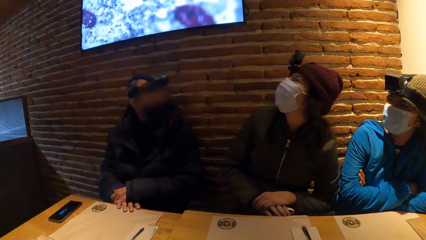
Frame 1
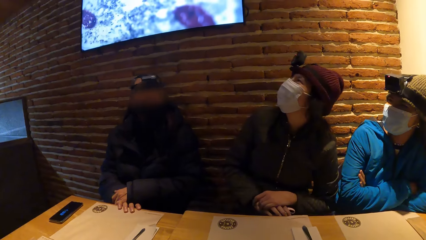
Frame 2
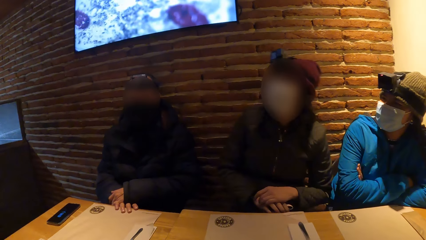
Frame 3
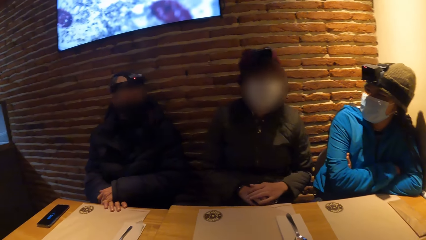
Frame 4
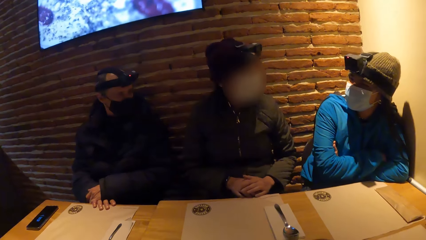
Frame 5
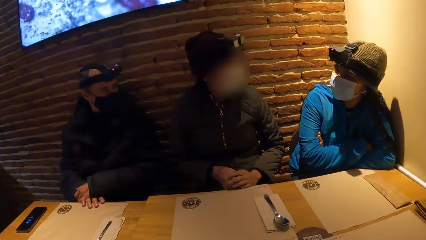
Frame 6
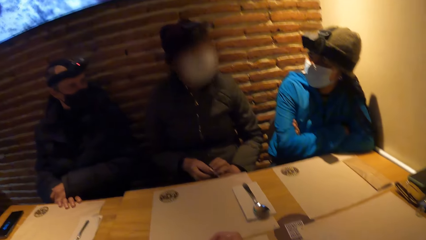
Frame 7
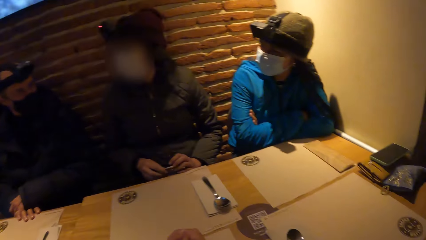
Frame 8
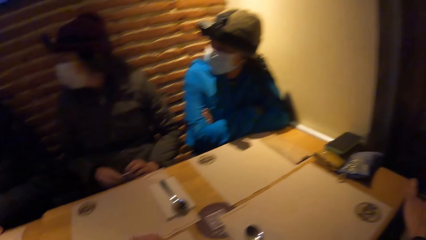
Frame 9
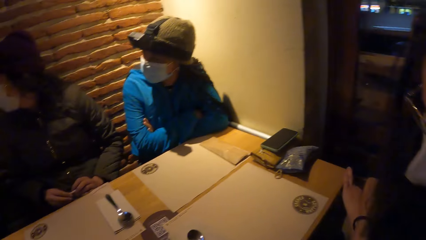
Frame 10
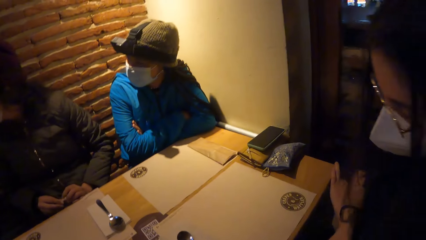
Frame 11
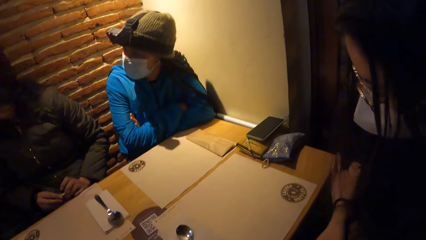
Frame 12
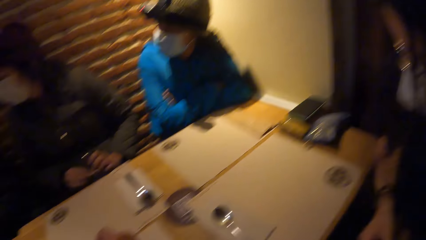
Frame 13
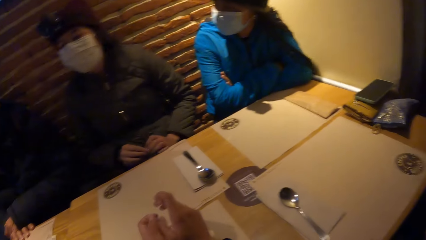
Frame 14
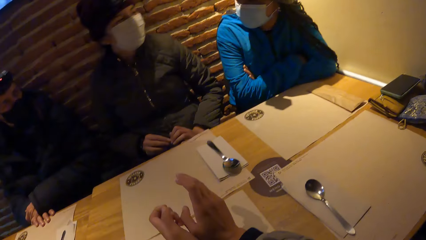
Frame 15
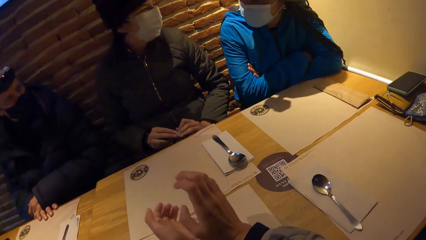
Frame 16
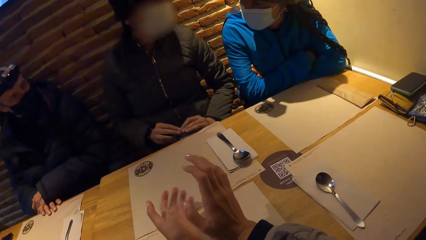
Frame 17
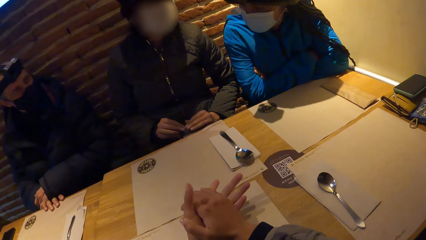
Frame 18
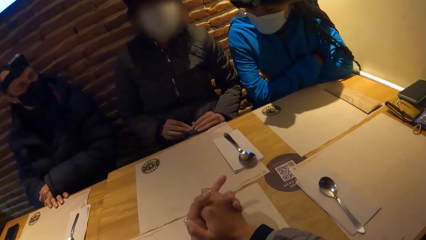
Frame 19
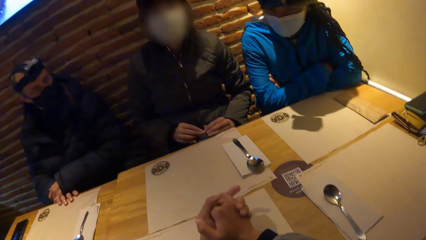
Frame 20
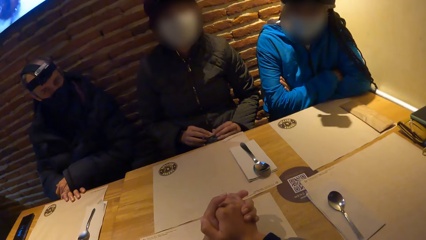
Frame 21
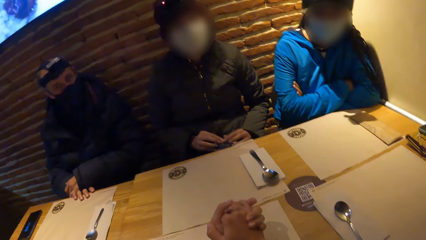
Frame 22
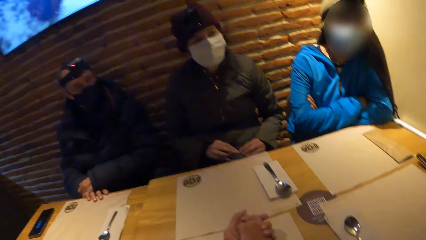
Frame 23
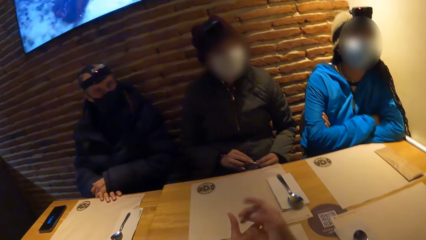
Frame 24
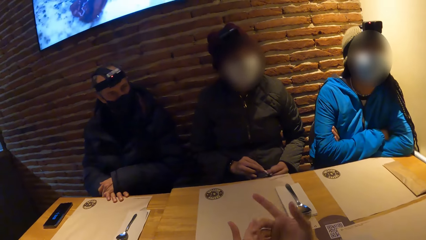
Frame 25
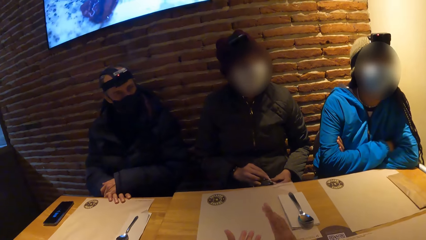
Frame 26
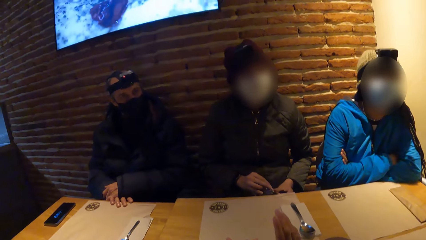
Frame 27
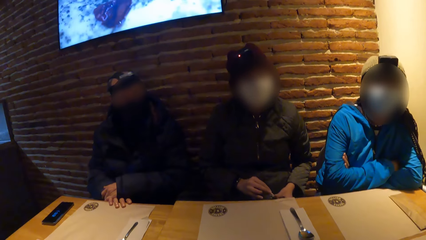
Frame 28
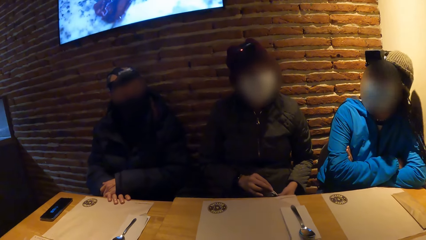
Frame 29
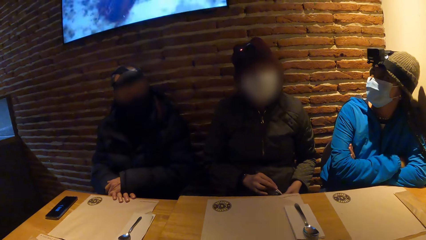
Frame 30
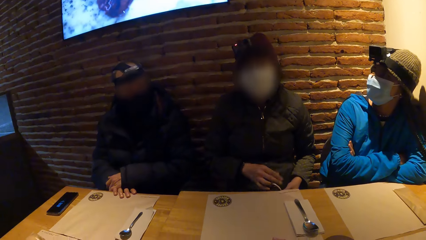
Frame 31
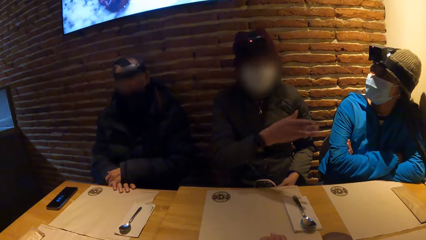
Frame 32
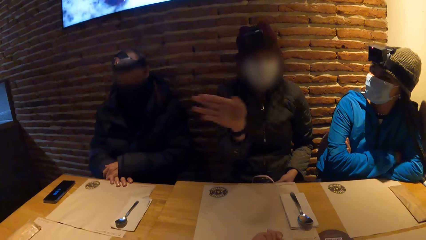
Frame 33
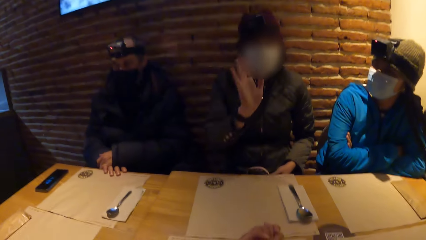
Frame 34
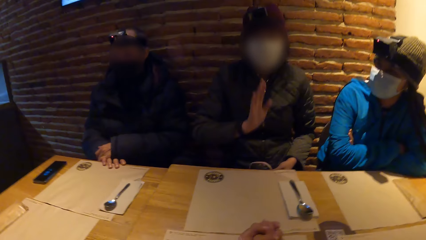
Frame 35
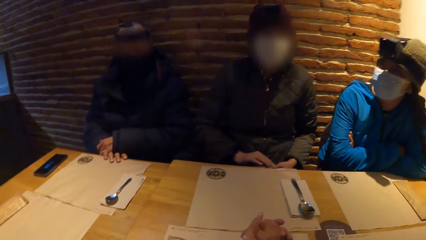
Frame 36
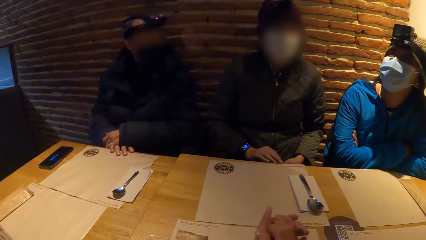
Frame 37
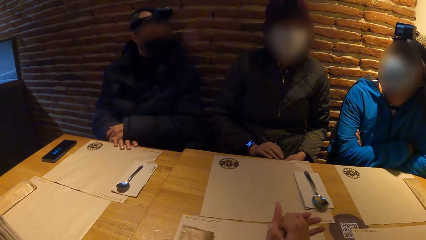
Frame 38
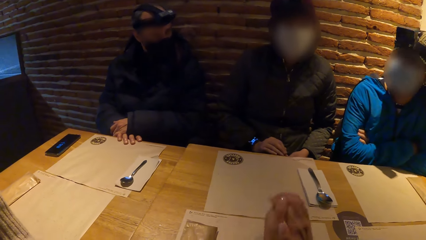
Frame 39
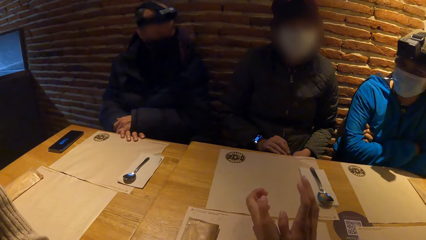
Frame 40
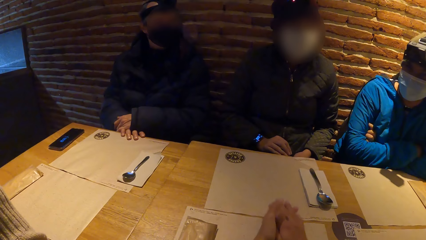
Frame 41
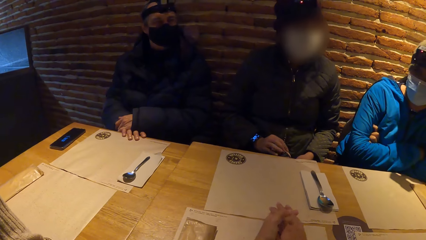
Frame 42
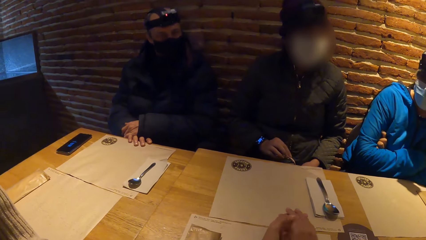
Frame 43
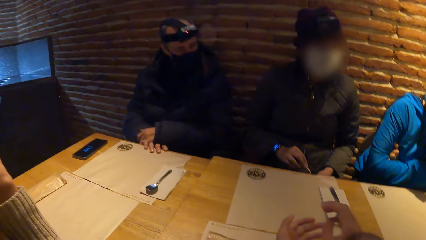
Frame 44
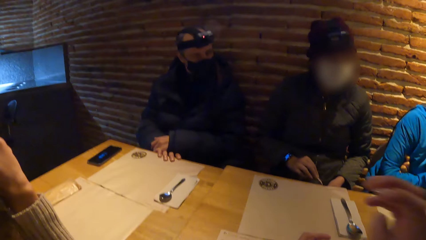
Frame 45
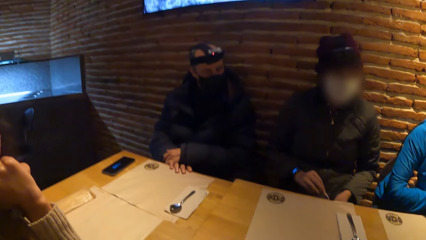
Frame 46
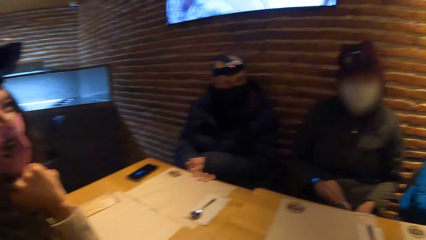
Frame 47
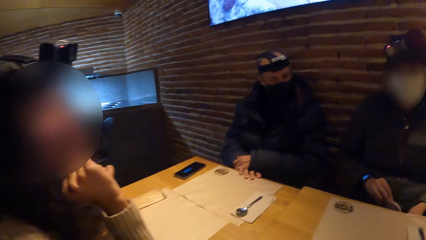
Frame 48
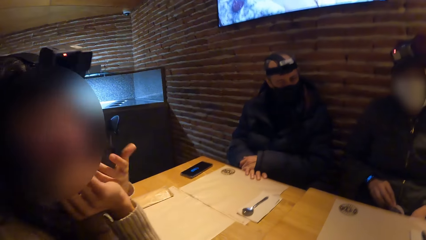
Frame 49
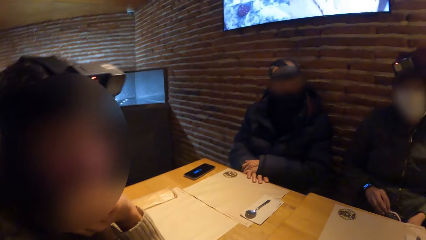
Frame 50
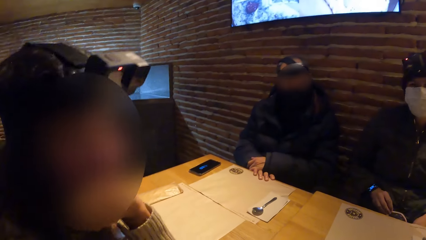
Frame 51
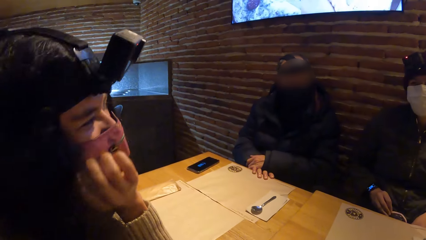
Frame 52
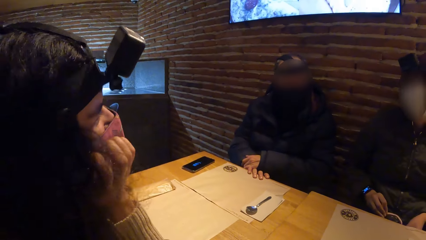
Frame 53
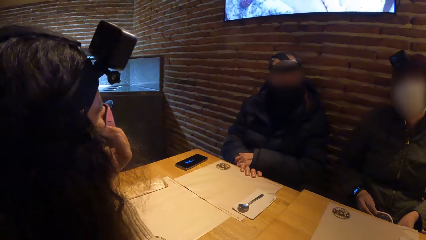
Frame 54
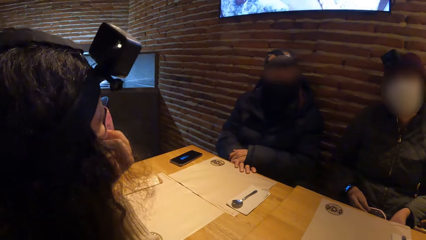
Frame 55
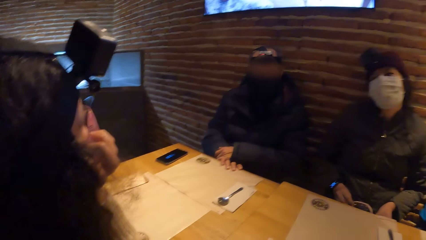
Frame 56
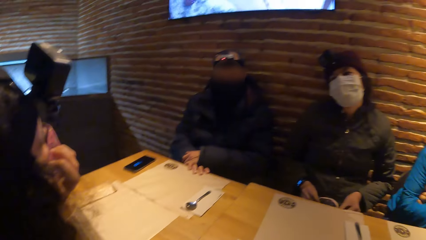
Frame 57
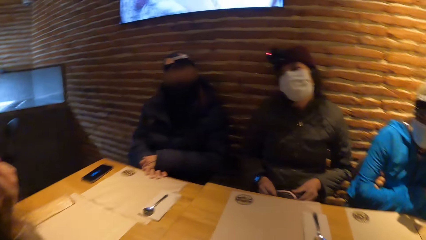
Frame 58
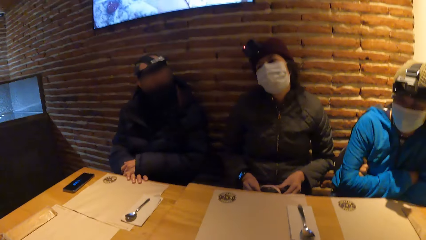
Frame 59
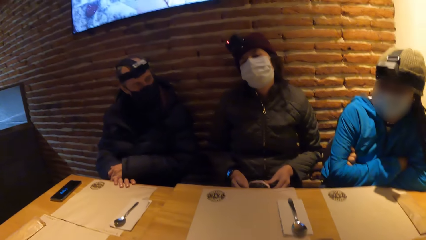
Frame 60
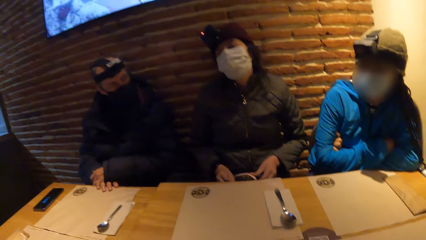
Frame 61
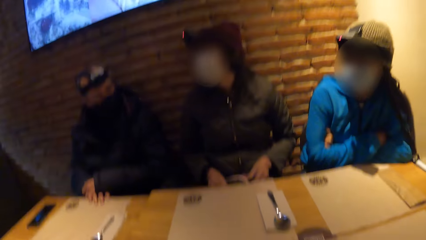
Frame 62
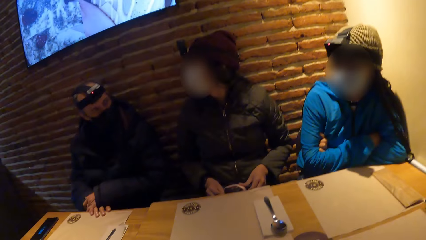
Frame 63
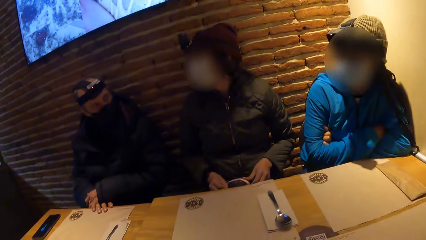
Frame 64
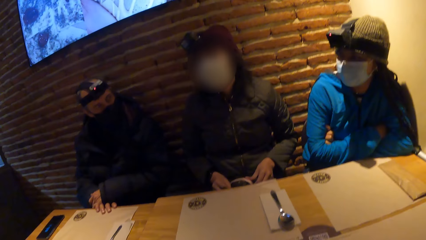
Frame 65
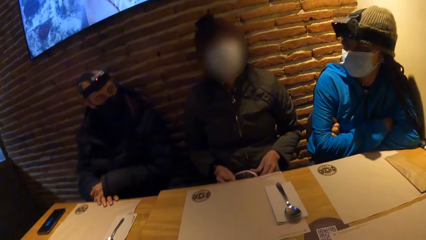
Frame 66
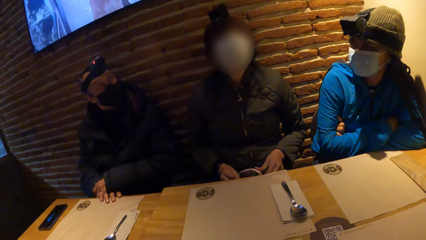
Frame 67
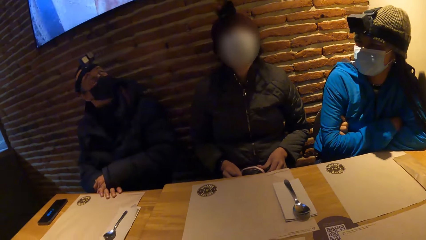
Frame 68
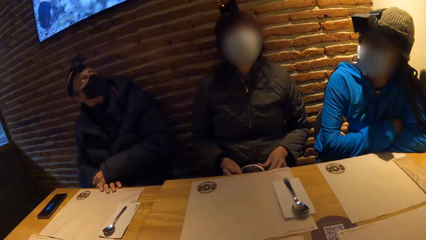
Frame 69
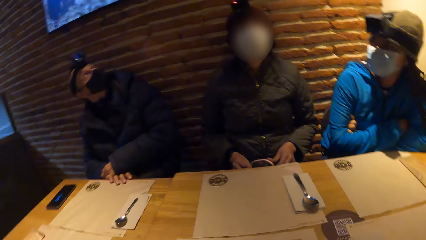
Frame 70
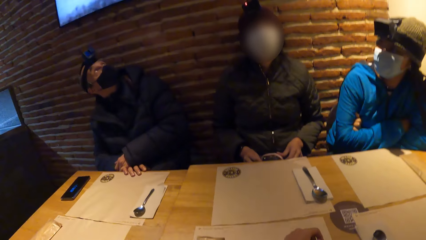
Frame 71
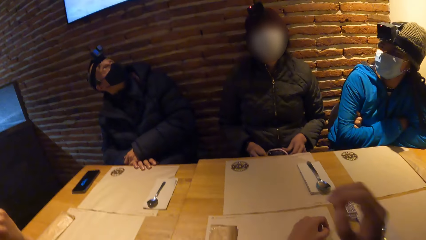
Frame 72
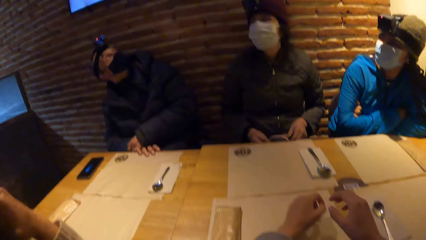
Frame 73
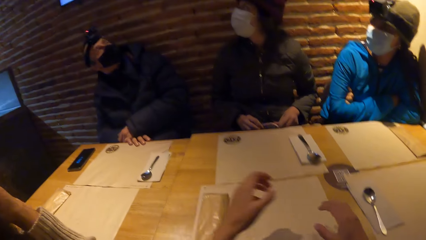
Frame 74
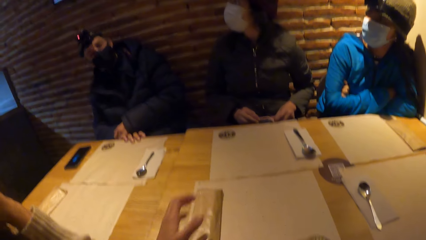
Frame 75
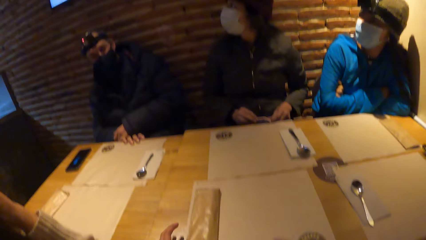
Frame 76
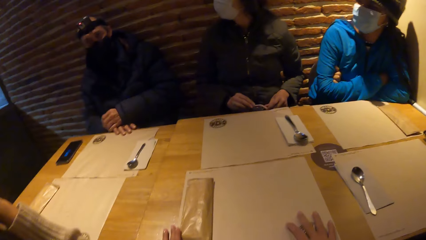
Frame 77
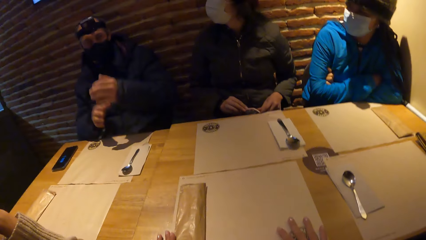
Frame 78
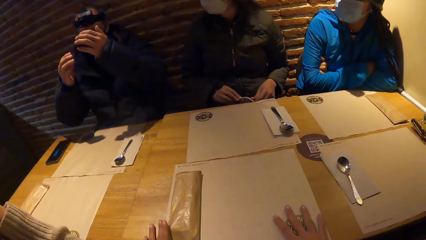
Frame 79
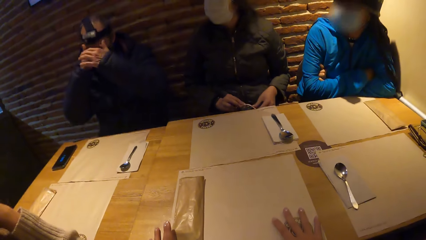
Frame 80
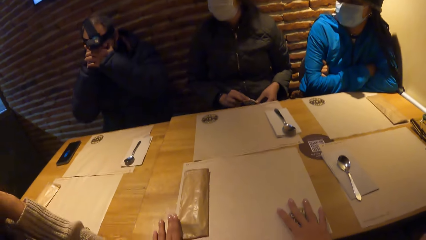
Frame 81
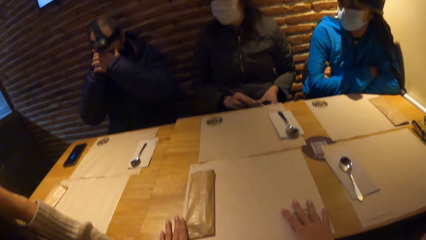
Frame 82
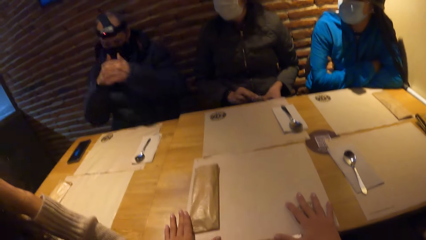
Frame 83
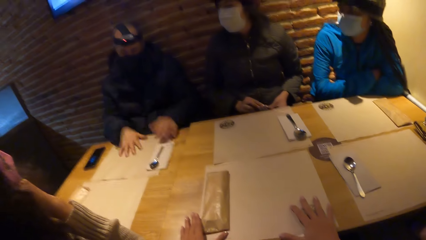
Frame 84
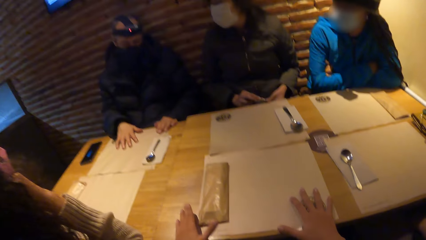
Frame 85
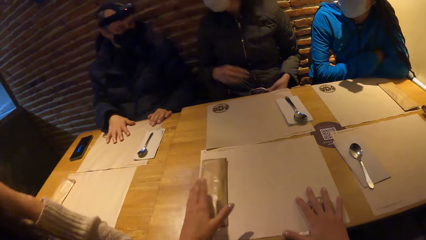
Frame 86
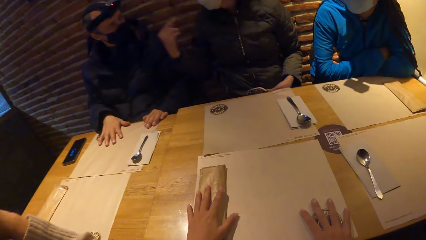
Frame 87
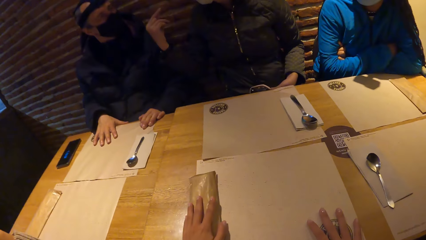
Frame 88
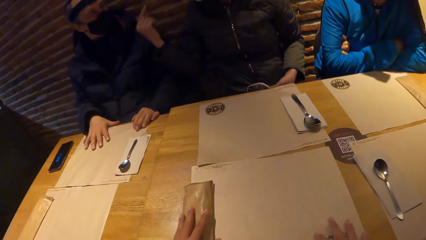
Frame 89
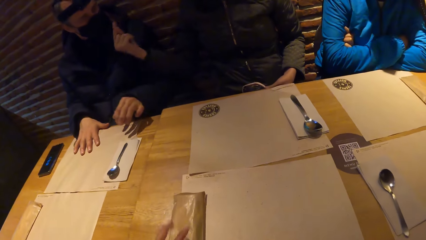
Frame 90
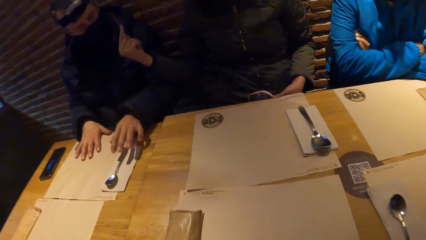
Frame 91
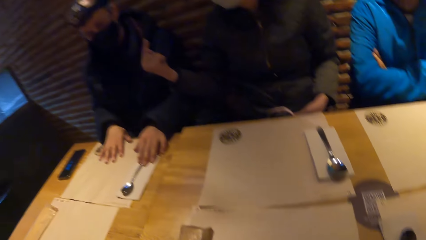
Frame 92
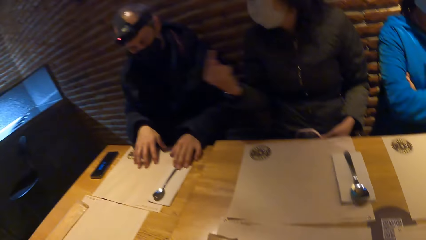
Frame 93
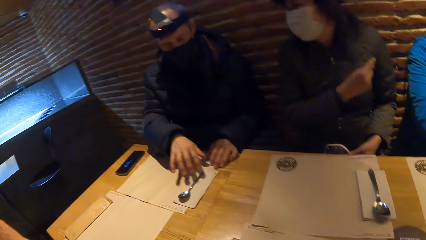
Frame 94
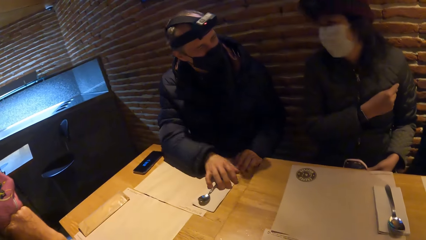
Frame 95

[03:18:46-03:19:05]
The camera wearer interacts with the woman, the other woman and the man. She interacts with a girl. She holds papers on the table. She moves a serviette on the table with her left hand.
